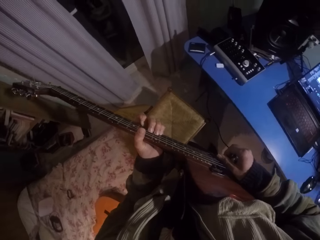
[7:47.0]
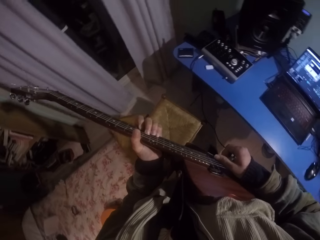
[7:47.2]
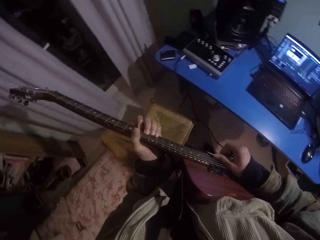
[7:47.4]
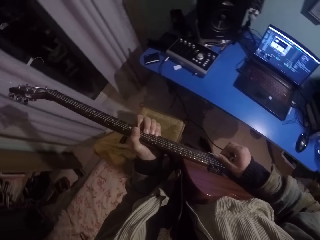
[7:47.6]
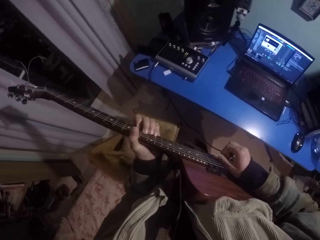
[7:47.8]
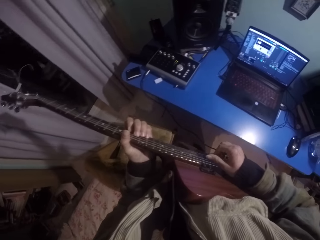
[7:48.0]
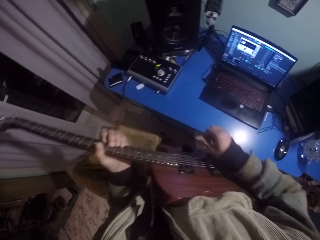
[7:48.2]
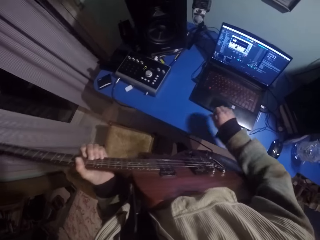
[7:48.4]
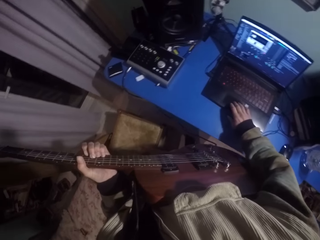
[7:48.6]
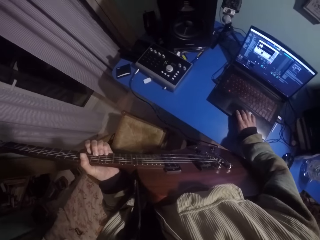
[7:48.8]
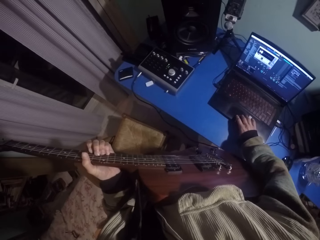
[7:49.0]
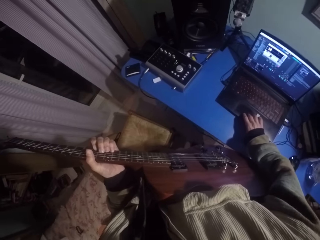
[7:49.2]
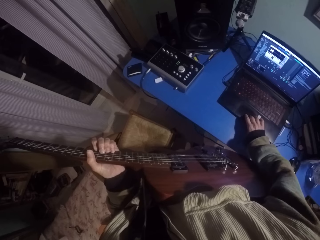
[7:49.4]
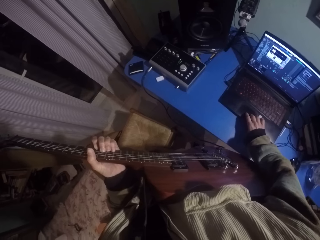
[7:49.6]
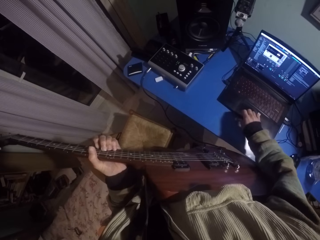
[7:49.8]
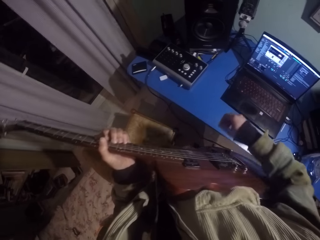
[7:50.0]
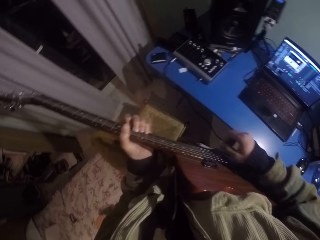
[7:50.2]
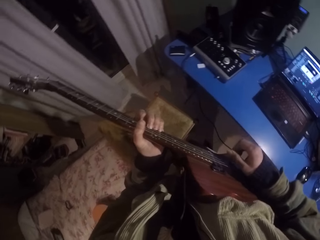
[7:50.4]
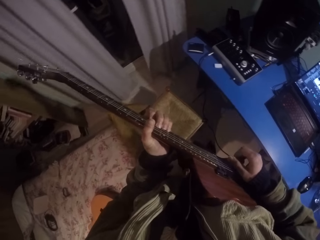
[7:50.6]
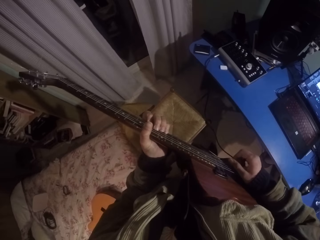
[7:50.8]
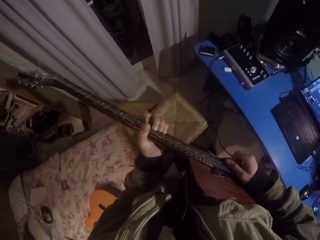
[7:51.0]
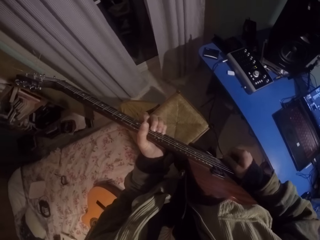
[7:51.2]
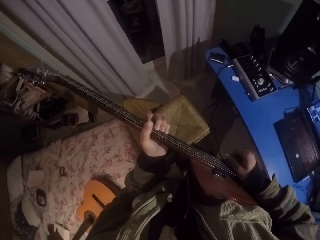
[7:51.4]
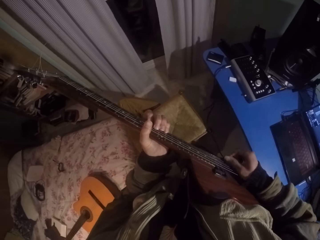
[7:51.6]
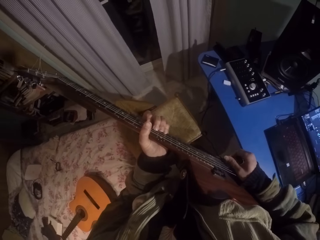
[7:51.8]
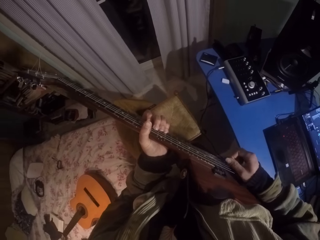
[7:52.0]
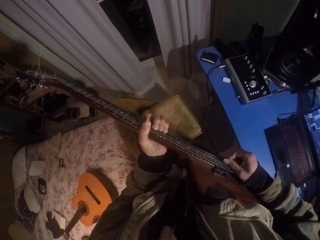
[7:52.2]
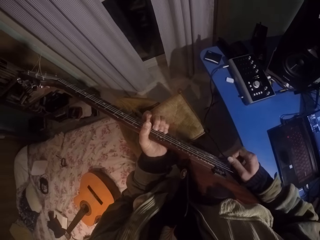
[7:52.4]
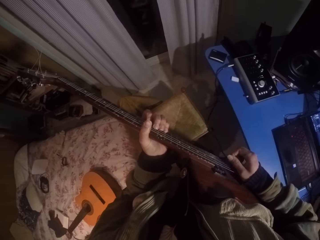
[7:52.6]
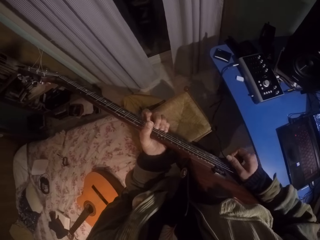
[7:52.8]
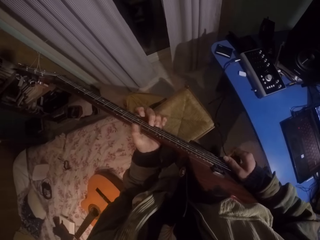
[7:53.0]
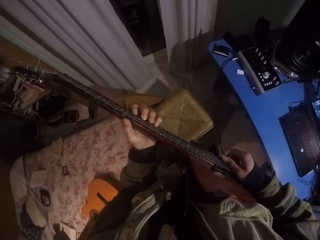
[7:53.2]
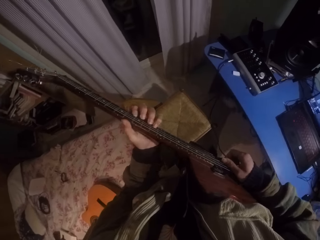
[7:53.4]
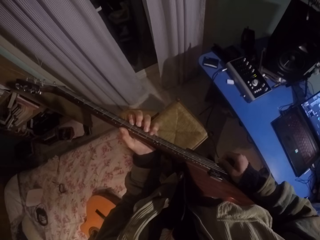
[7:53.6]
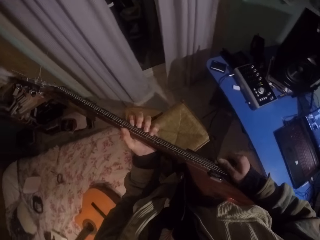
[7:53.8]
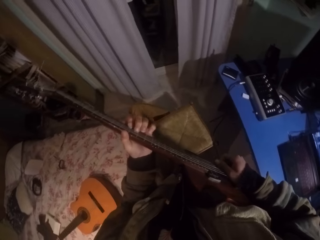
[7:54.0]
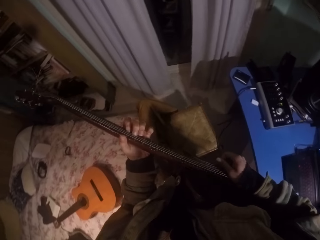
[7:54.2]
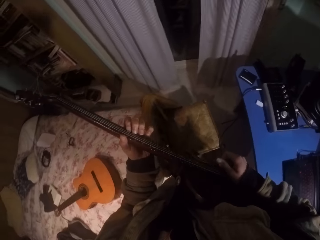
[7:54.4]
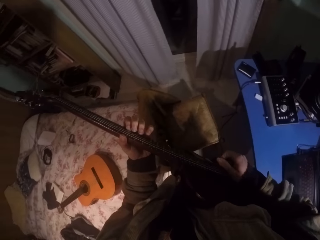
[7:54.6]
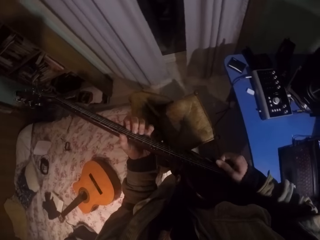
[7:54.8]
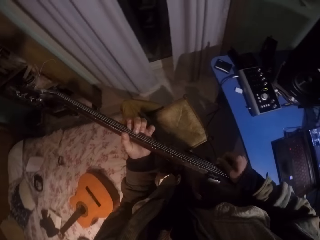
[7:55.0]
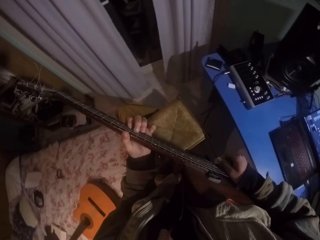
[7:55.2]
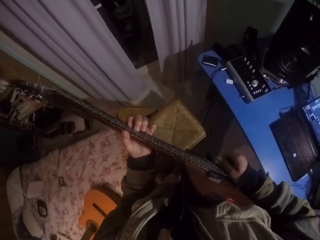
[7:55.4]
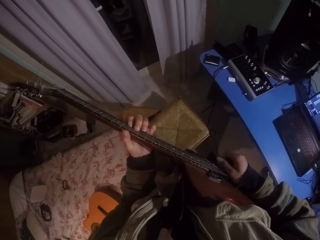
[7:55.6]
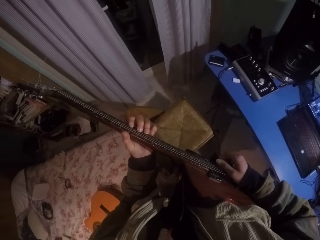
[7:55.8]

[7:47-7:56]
The camera wearer lowers the right hand. They press the laptop. They raise the right hand. They strike chords of the guitar with the right hand.

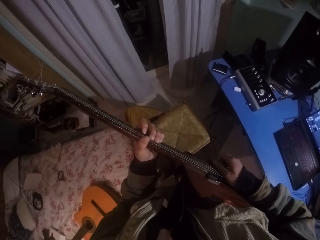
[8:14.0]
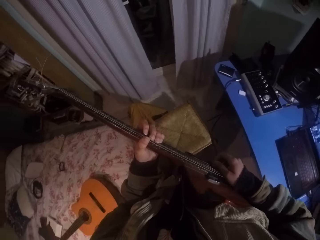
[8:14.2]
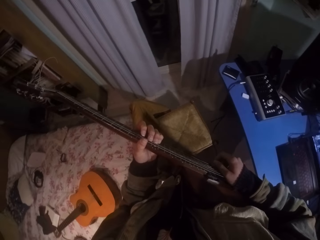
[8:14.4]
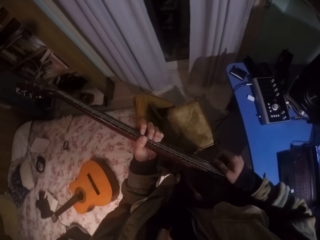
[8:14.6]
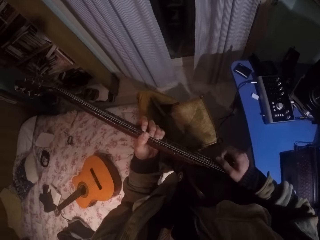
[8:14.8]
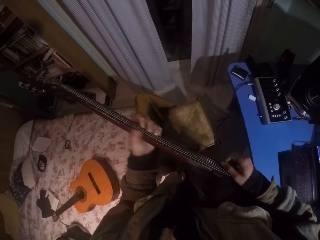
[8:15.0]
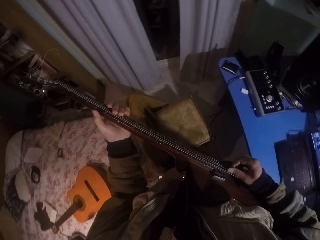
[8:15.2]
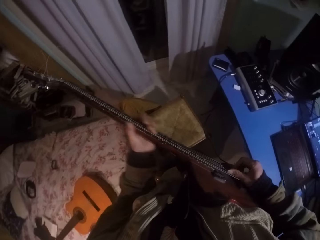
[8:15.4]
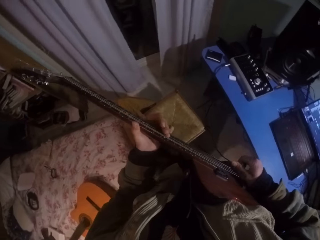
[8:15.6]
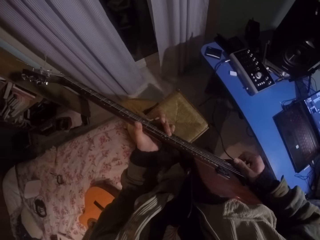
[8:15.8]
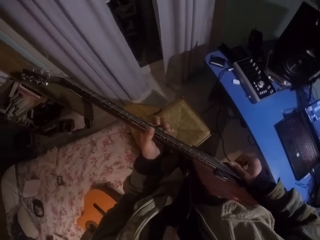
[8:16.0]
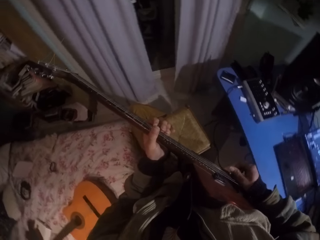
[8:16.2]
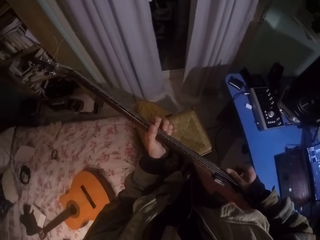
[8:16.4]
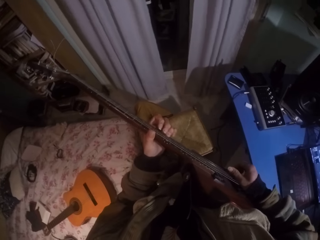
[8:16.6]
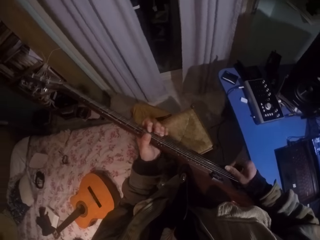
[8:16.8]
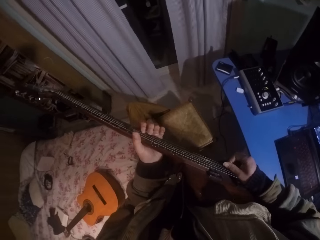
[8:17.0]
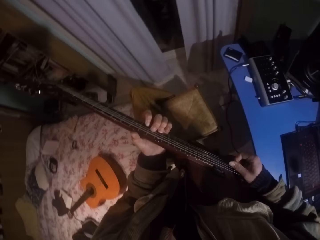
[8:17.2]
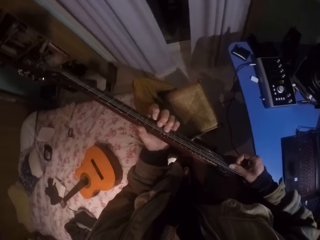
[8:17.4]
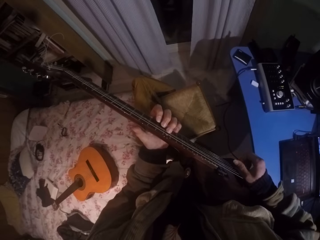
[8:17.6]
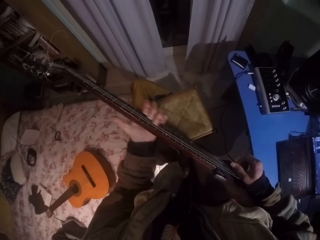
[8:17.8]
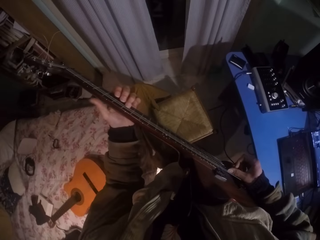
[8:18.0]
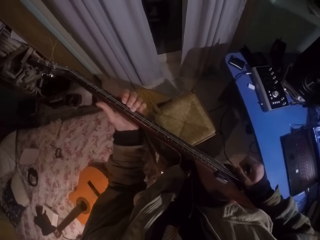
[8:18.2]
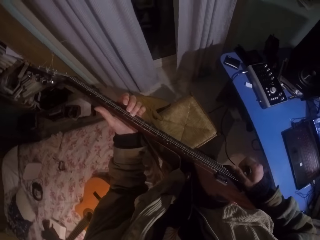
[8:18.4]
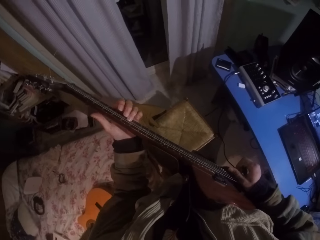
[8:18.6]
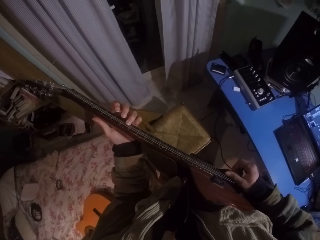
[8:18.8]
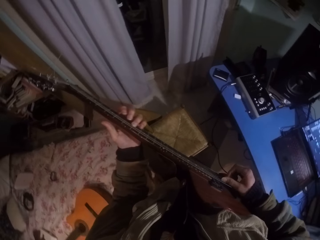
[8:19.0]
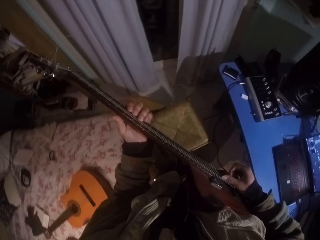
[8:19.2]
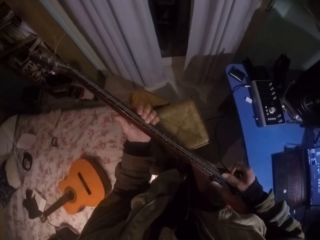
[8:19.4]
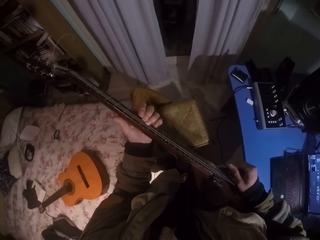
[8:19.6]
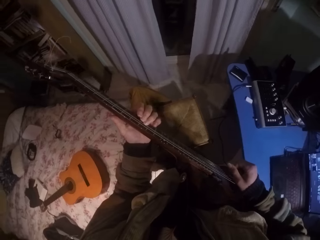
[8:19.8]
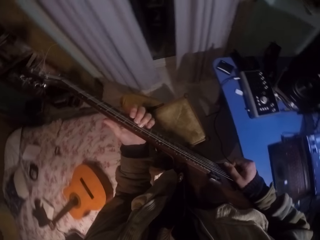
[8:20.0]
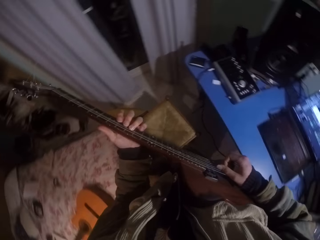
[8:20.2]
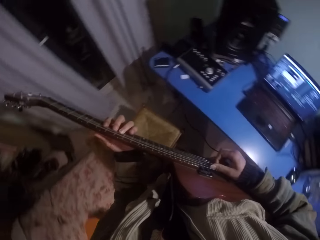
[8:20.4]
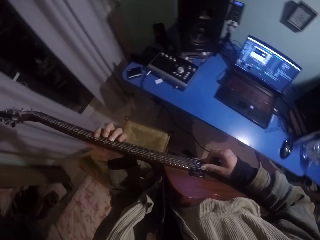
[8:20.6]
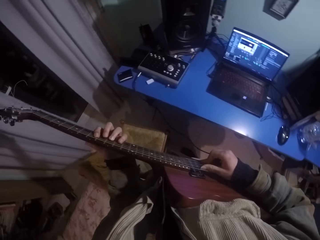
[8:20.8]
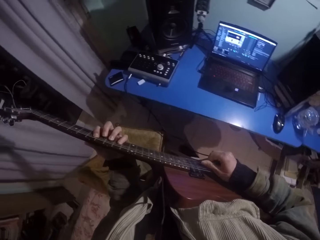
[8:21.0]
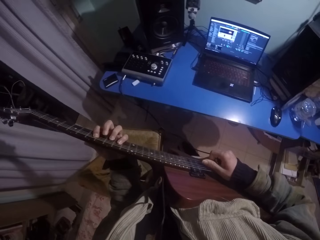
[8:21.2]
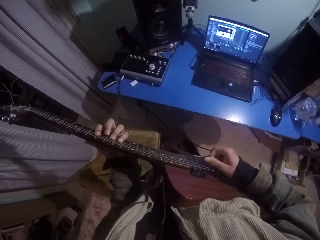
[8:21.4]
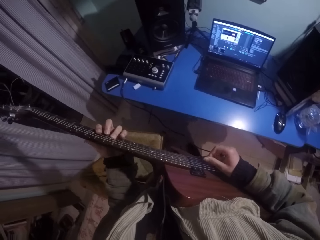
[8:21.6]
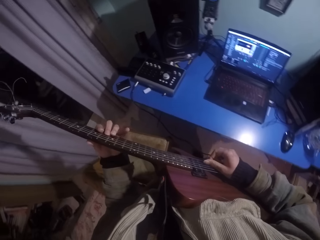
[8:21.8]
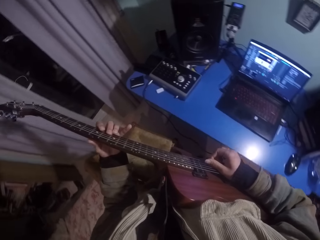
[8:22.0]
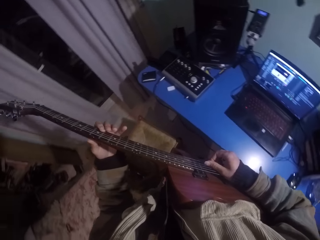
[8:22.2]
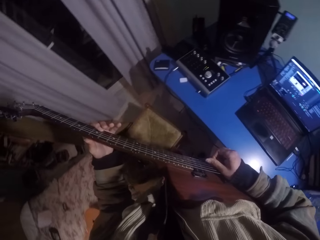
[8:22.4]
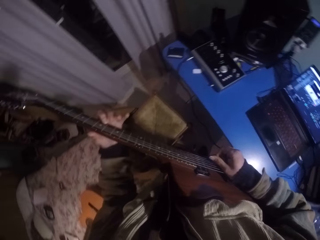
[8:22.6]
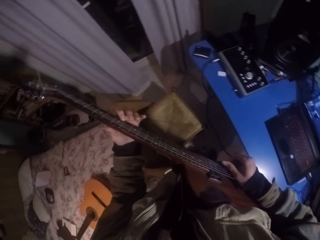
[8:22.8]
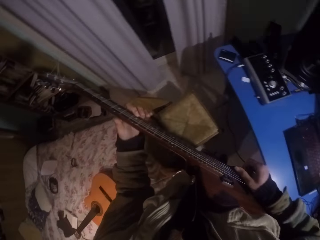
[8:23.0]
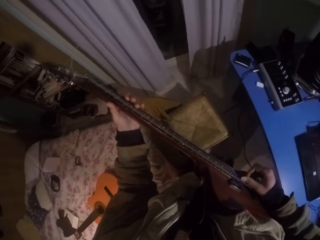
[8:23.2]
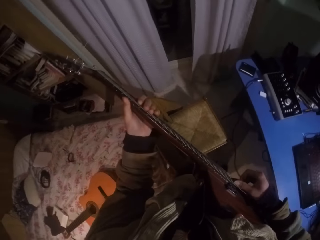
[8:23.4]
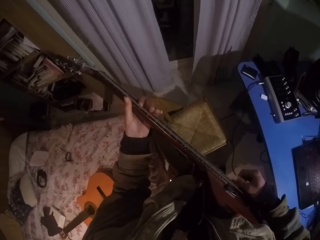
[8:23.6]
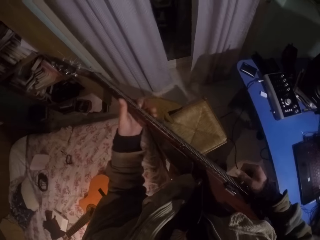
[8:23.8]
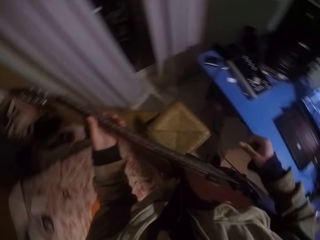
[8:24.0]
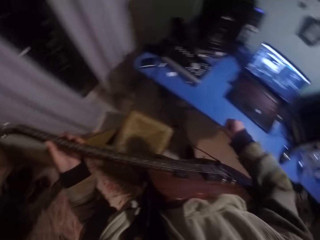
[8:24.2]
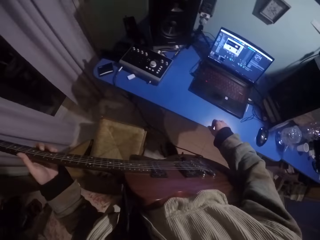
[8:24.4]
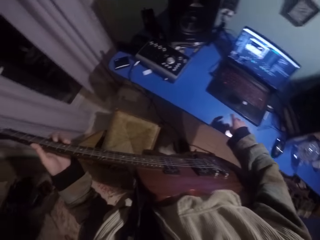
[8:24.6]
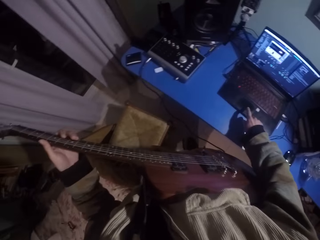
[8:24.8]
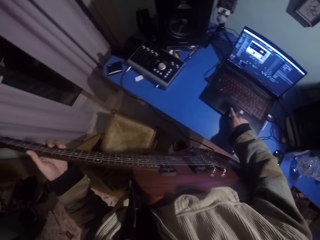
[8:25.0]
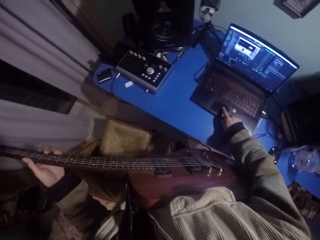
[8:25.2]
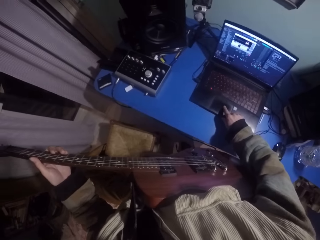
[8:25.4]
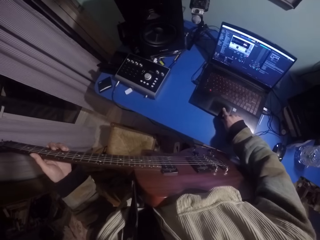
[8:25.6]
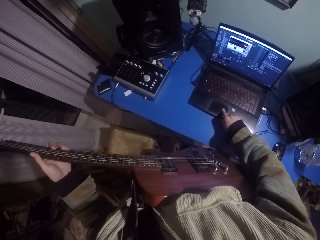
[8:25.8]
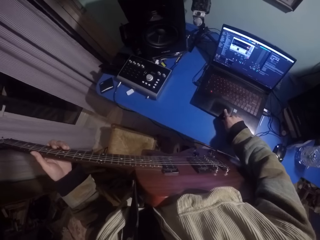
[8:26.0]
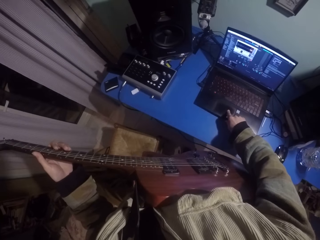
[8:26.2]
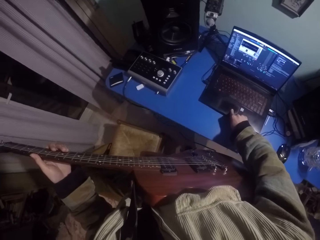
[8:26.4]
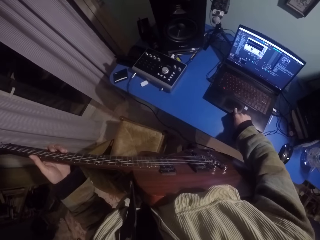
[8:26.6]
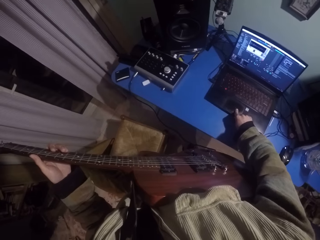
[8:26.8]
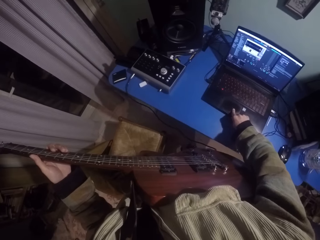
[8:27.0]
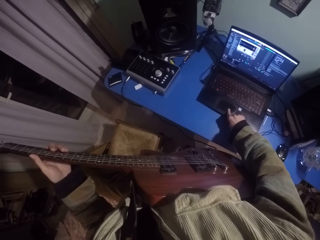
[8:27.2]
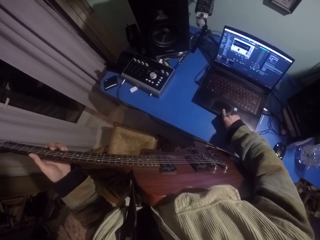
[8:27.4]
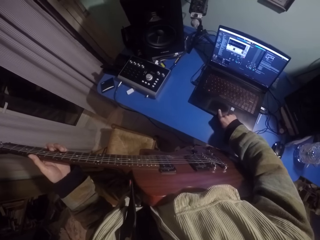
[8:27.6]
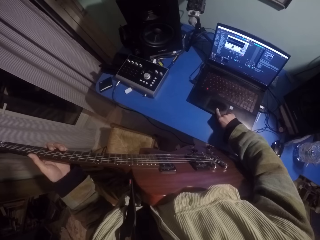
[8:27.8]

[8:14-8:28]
The camera wearer moves the left hand up the guitar. They move the left hand down the guitar. They strike chords of the guitar with the right hand and press the guitar strings with the left hand. They lower the right hand. They press the laptop.
